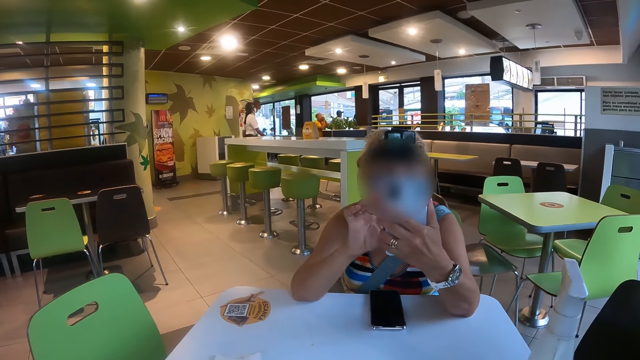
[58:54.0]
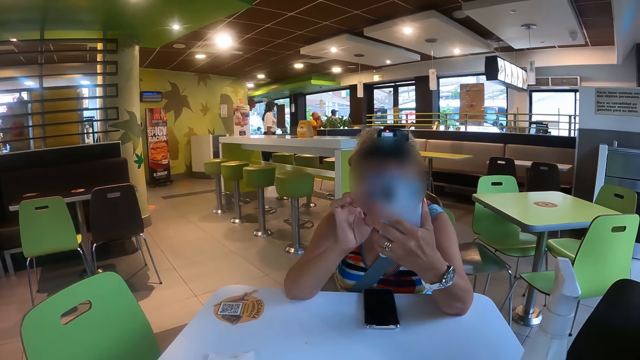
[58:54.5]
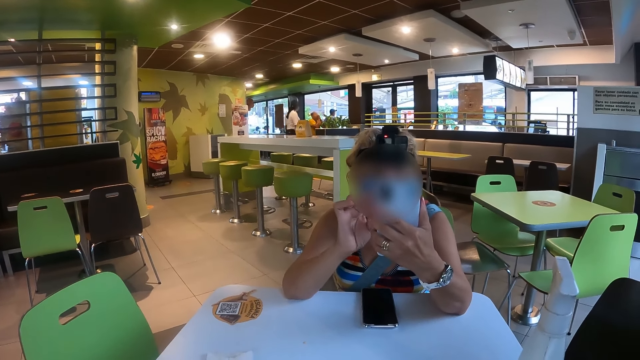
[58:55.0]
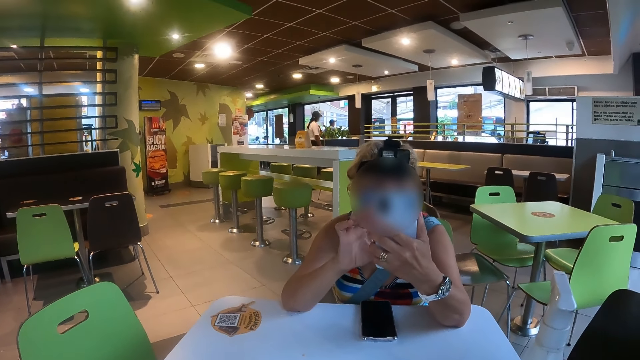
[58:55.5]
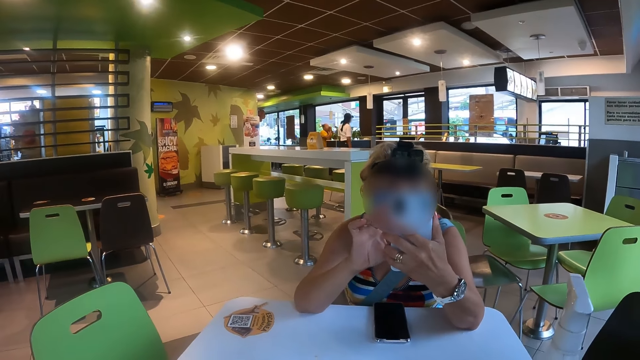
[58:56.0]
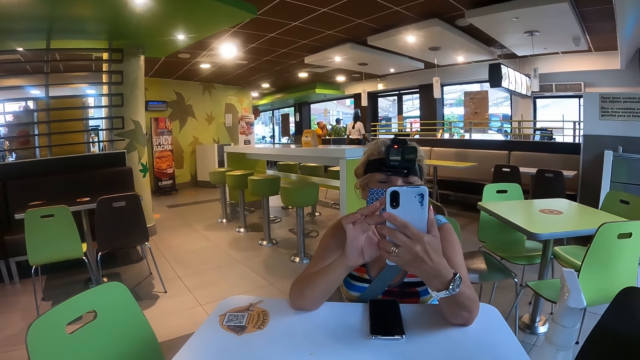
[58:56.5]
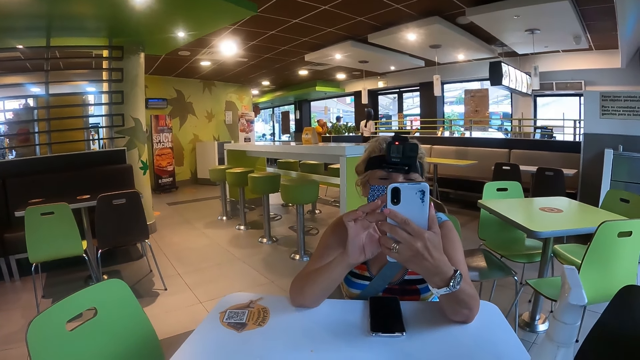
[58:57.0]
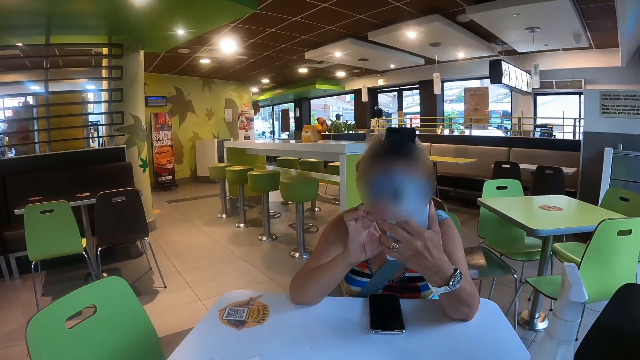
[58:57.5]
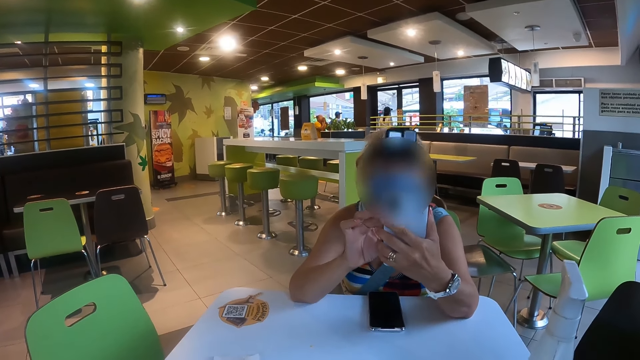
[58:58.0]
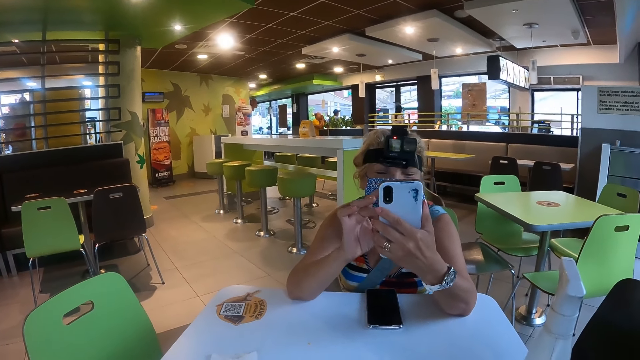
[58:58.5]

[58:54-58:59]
A person uses the phone.

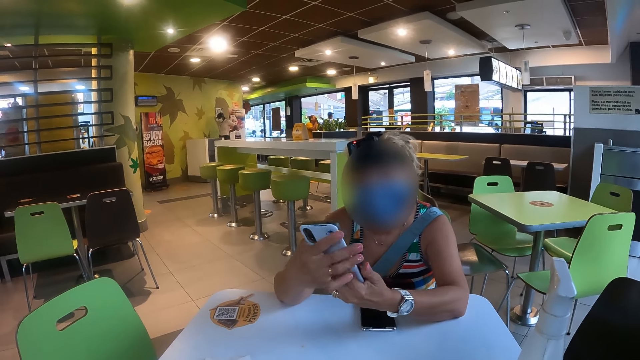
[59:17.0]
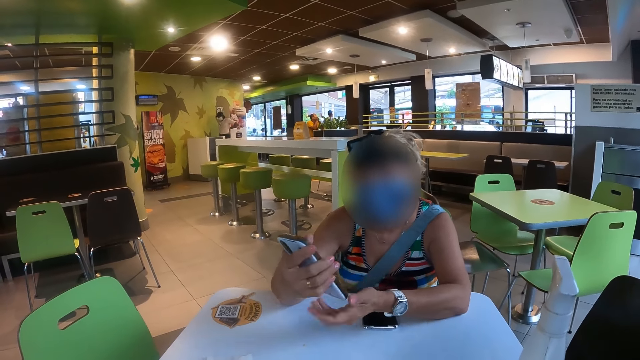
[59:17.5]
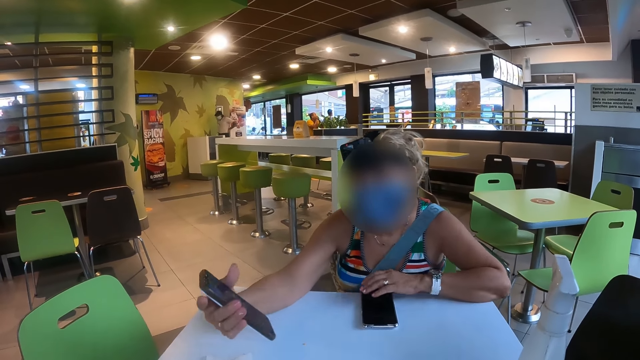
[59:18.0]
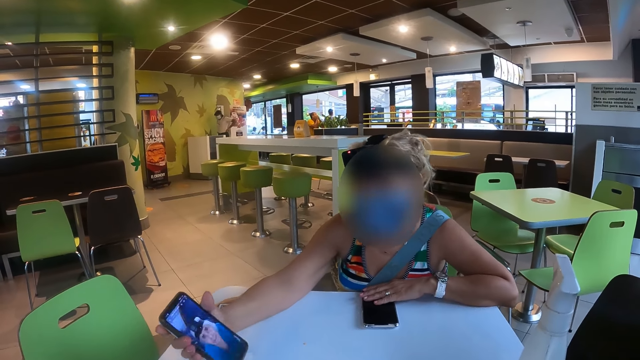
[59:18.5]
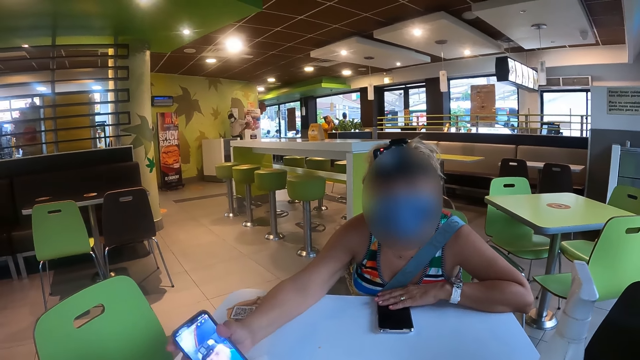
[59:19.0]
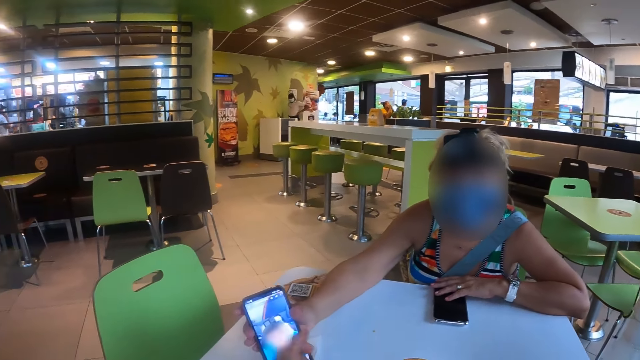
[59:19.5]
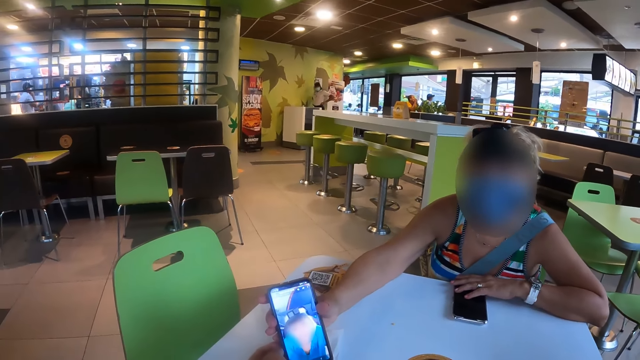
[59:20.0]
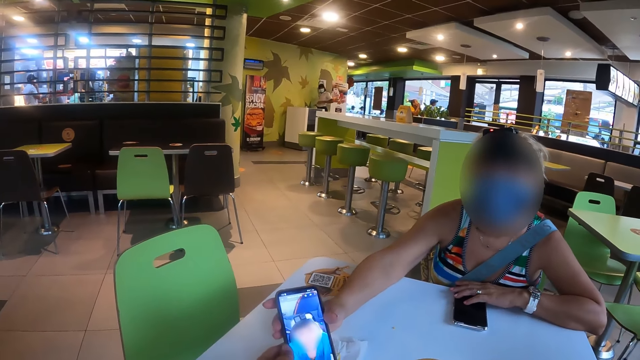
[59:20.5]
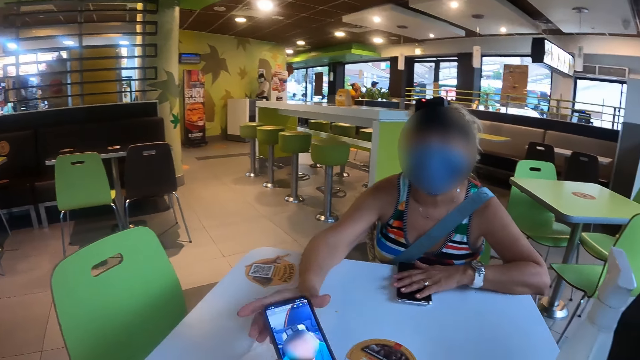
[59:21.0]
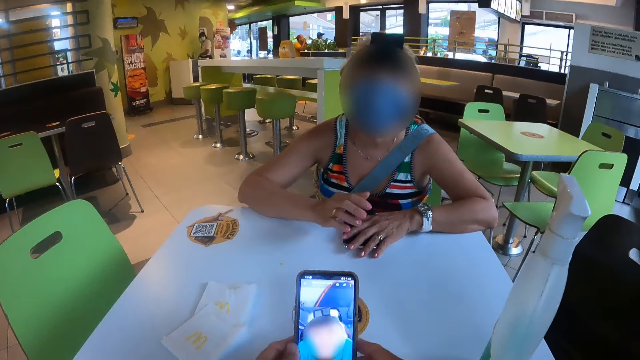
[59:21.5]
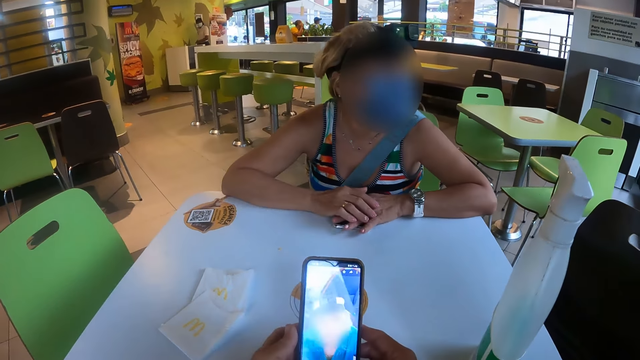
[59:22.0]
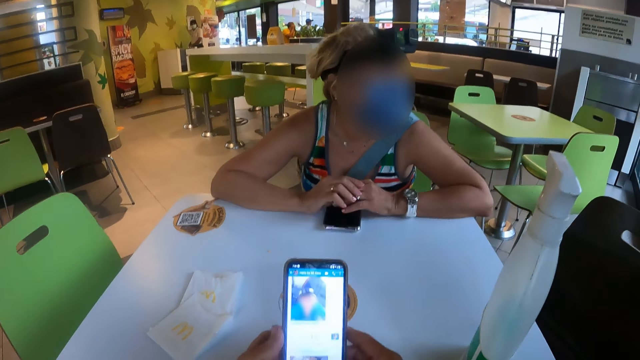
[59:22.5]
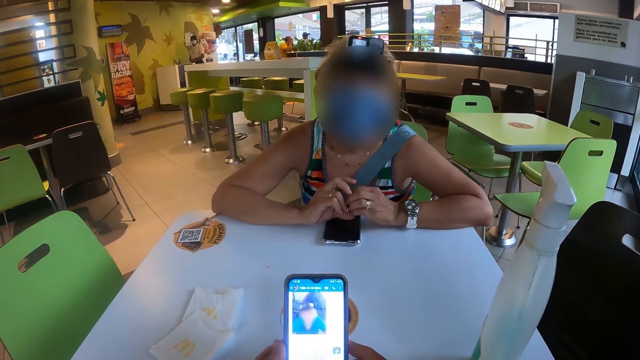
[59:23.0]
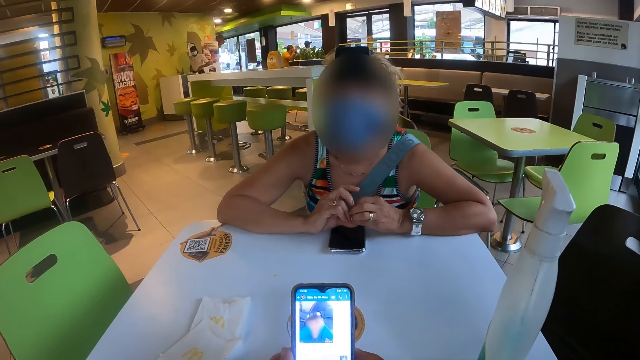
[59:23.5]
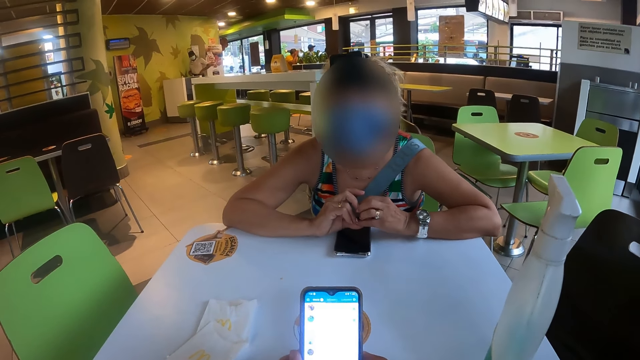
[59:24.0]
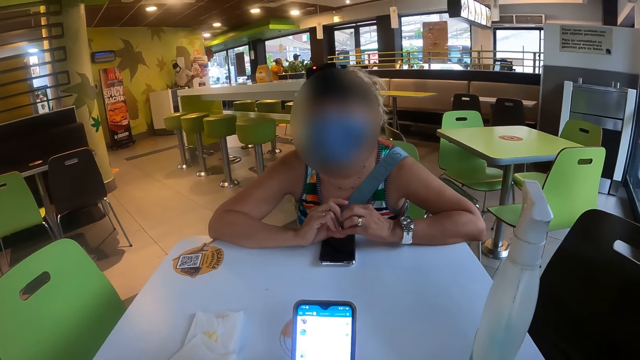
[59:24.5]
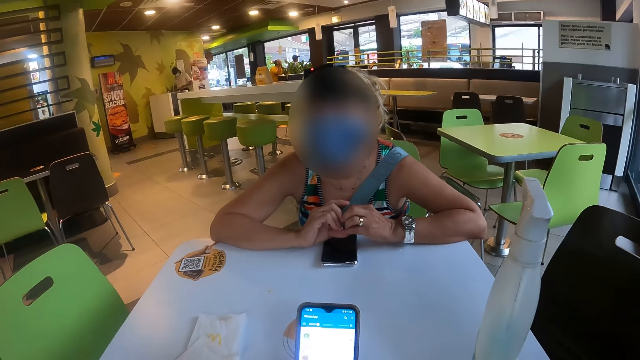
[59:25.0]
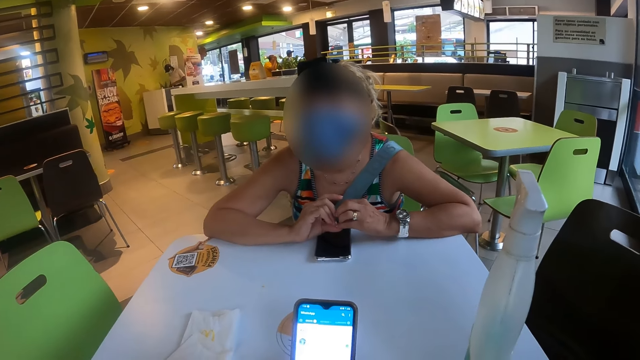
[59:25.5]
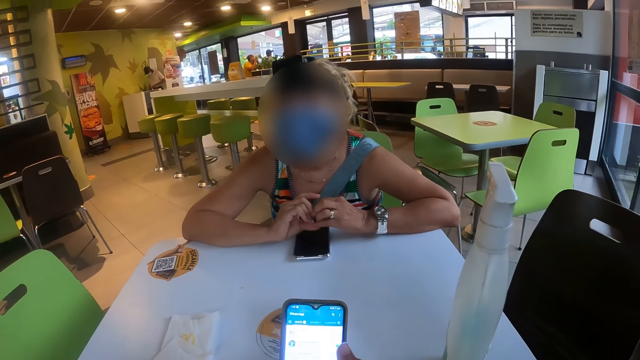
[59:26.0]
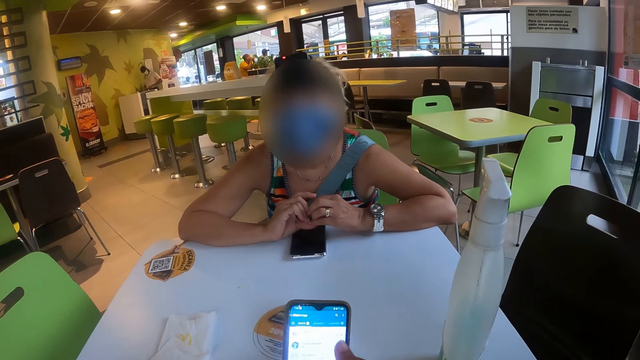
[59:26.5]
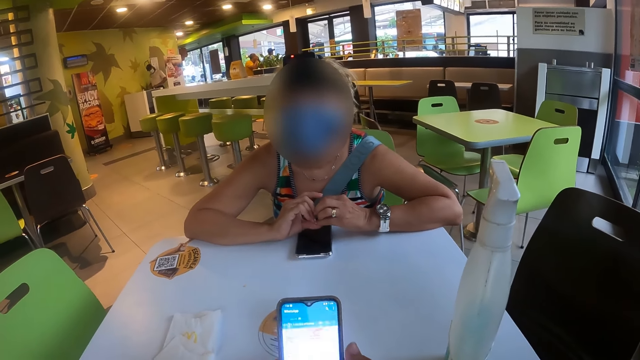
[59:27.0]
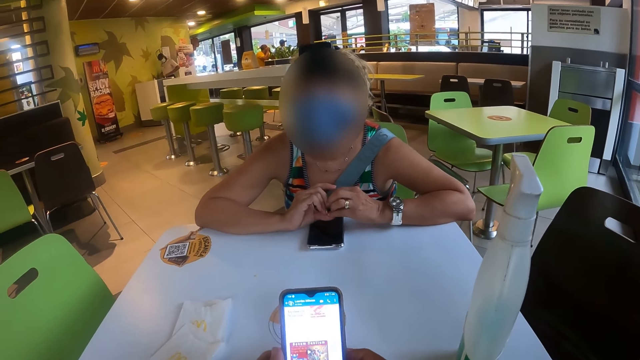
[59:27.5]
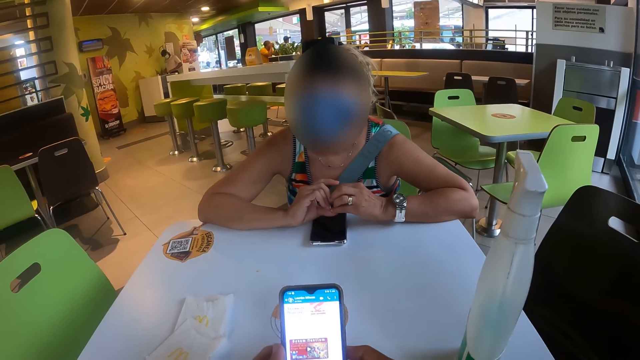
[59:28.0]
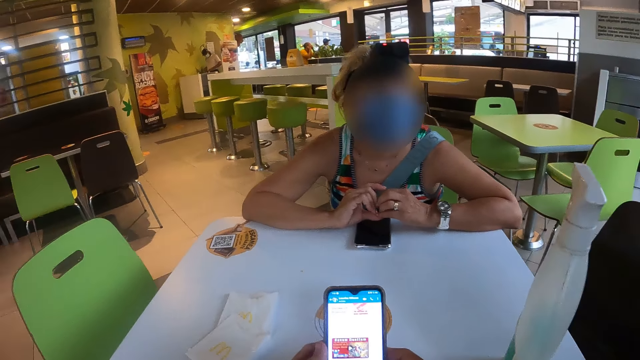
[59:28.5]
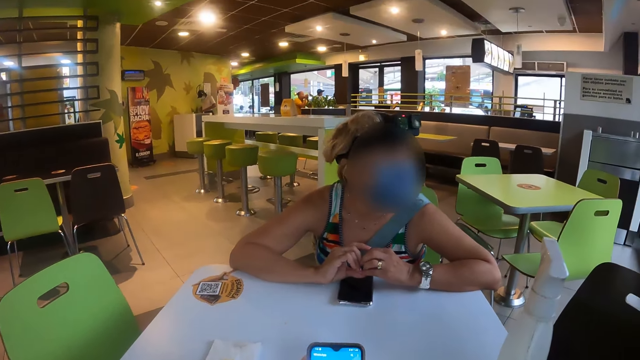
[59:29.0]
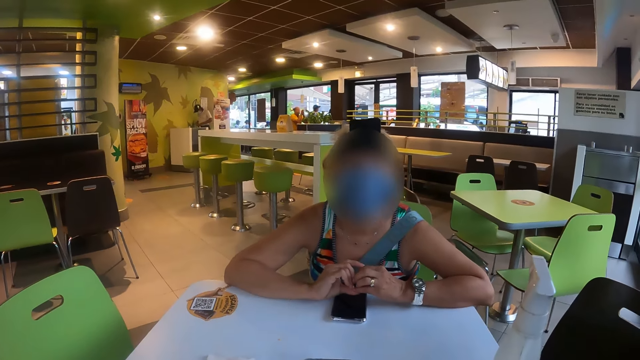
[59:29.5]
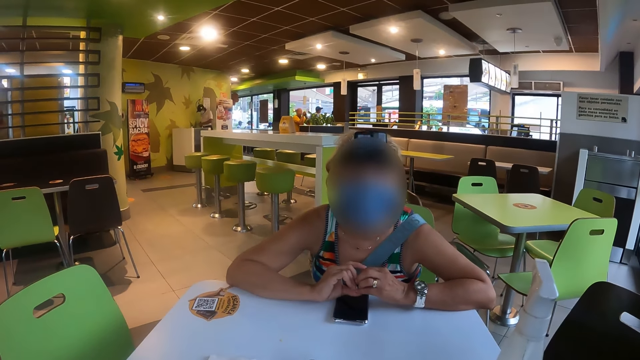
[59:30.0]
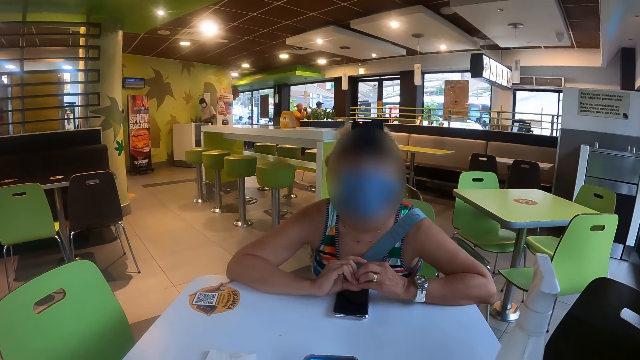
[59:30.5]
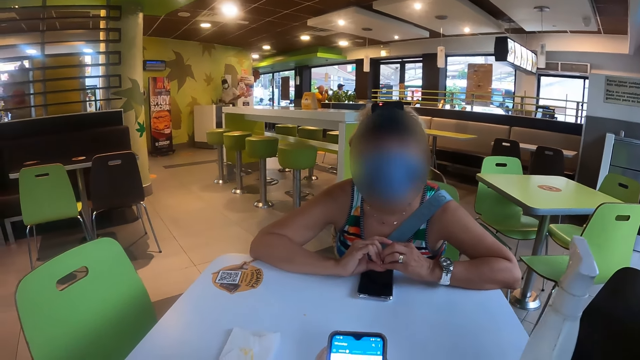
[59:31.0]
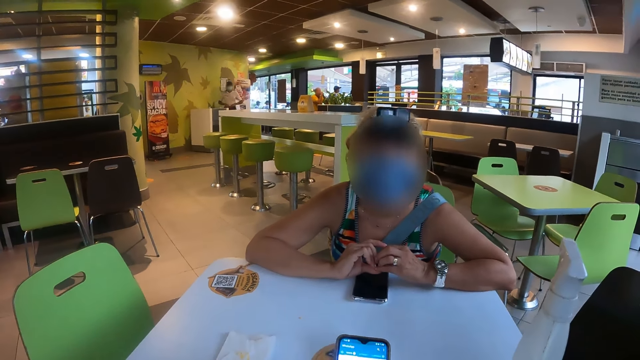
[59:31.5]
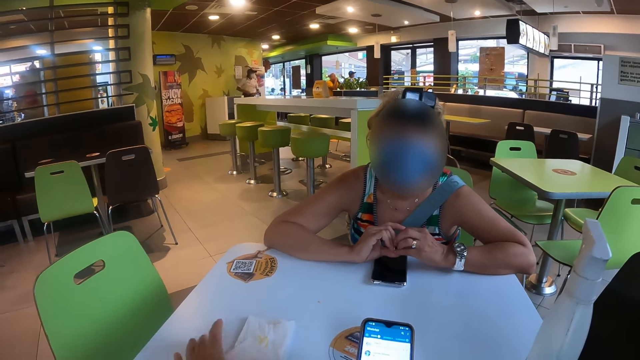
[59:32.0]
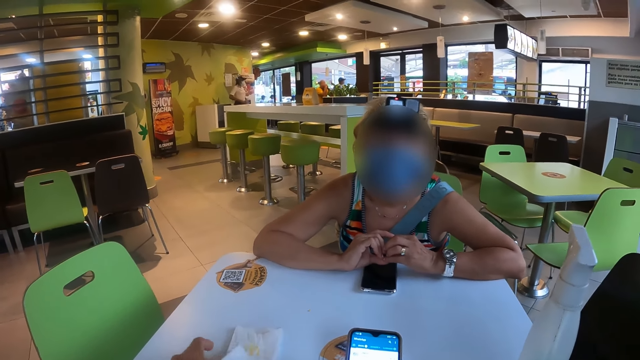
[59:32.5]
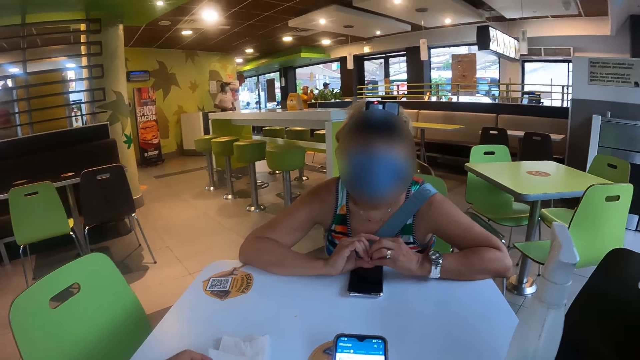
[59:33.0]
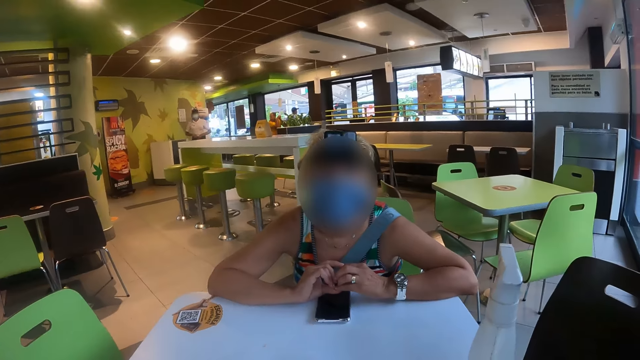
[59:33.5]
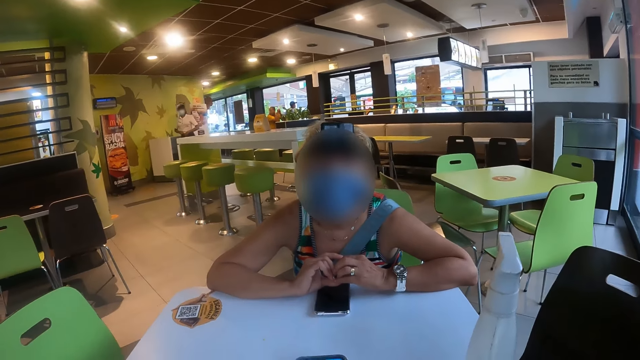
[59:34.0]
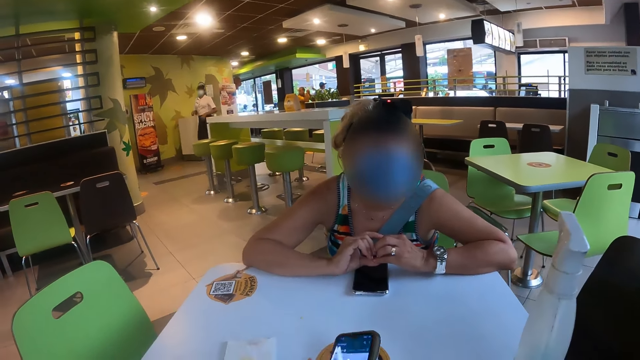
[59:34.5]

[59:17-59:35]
A woman gives the camera wearer the phone. The camera wearer scrolls the phone. They move a paper on the table and take the paper on the table.
